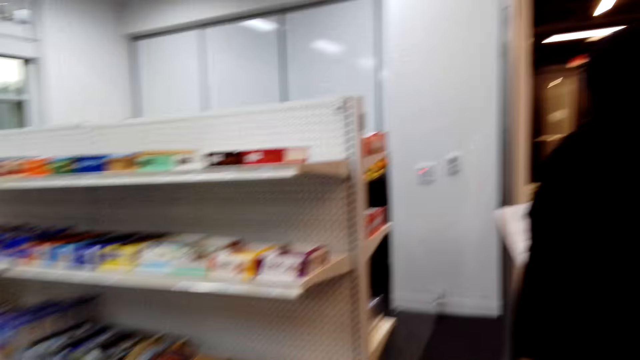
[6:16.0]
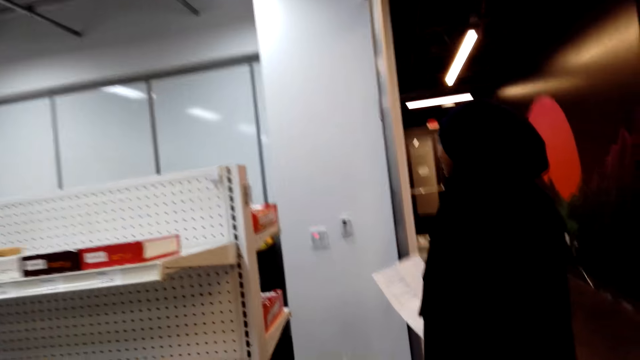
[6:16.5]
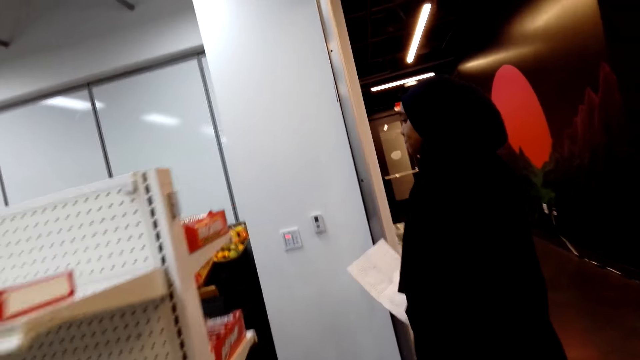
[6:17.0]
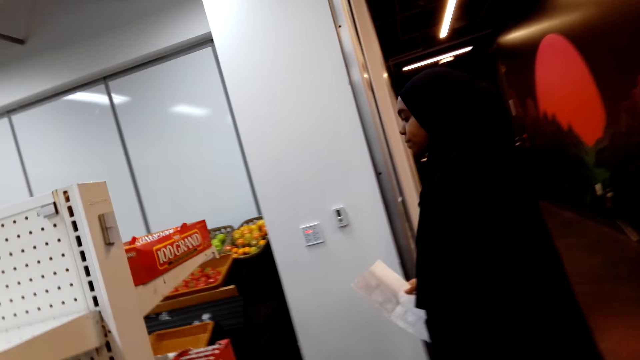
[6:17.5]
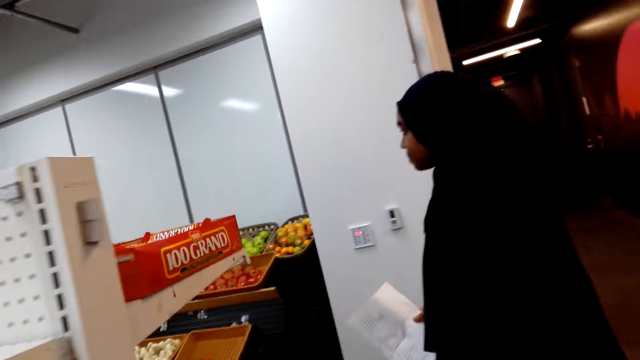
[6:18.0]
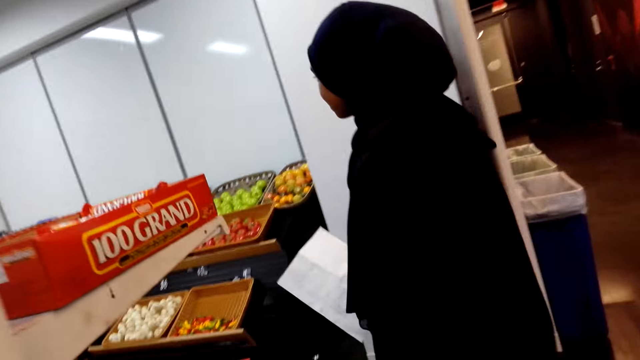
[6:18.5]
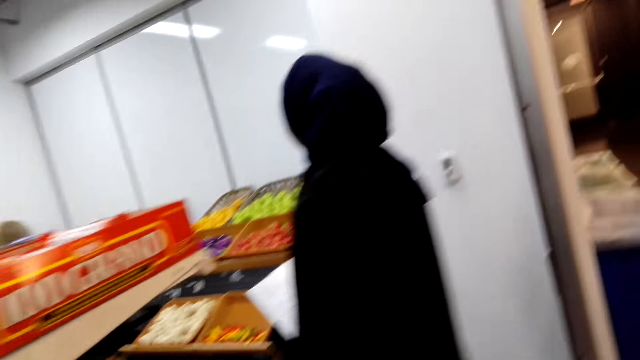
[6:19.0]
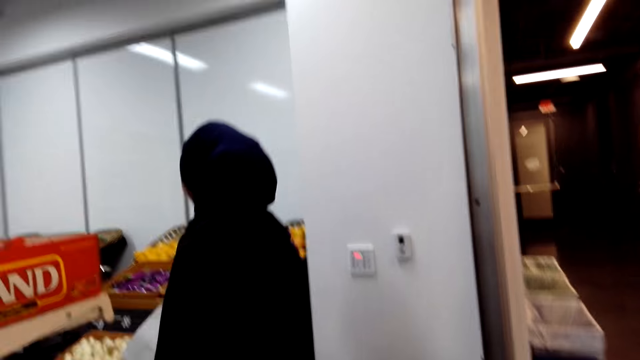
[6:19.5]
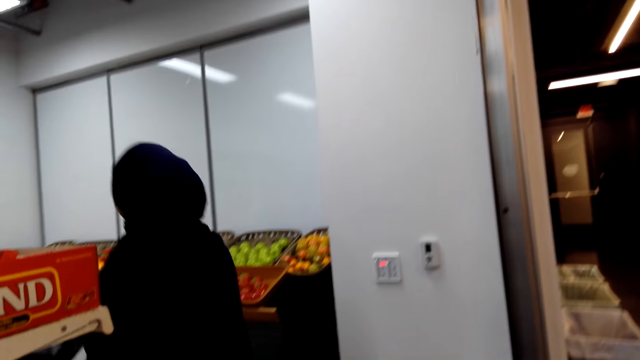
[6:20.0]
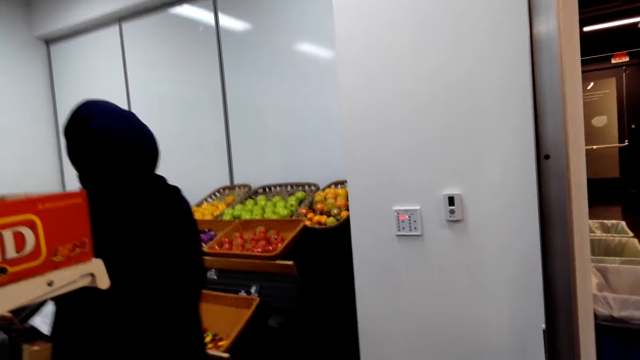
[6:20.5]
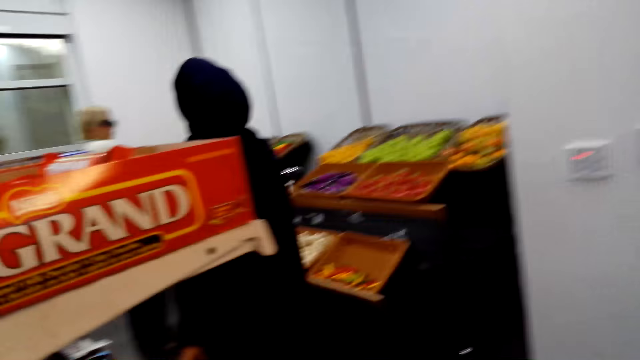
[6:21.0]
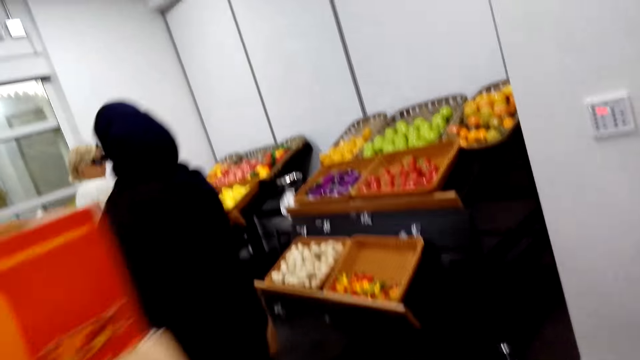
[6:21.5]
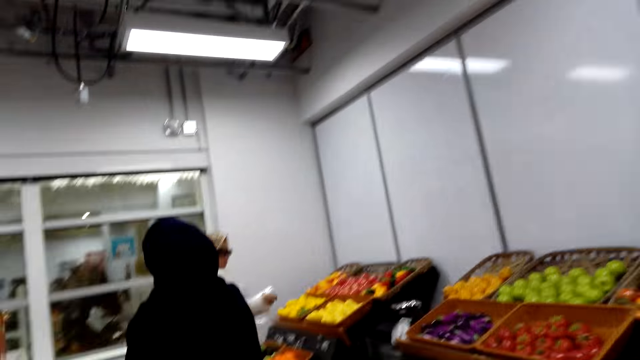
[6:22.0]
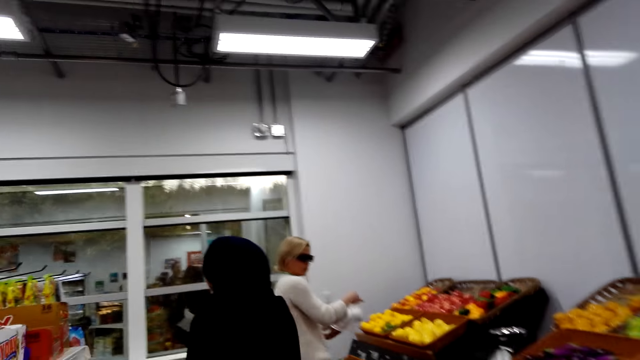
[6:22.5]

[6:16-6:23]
A person walks around the supermarket.

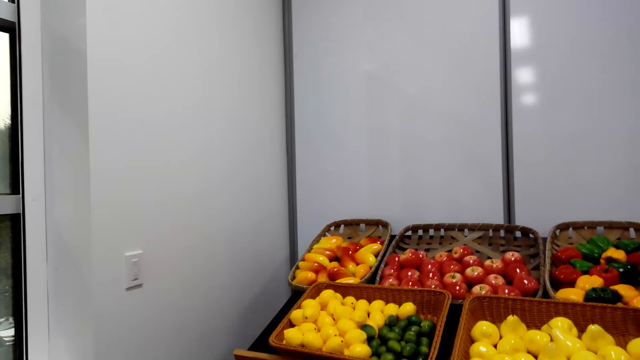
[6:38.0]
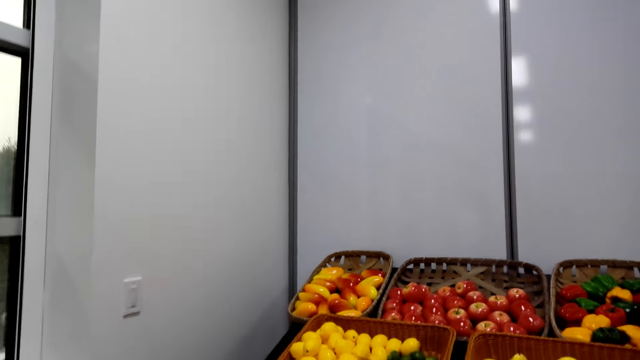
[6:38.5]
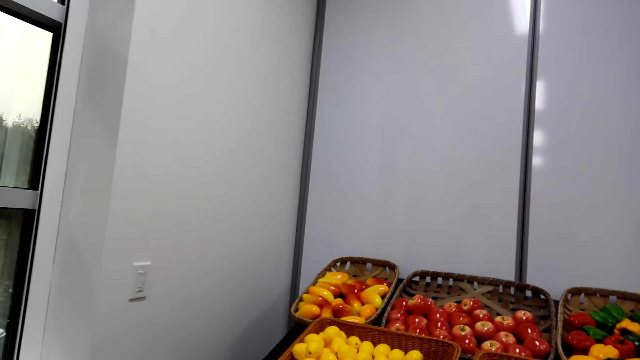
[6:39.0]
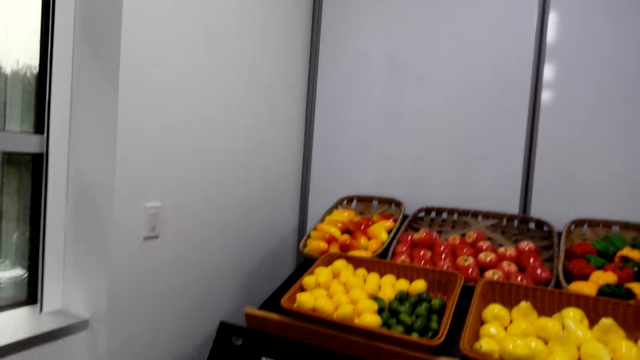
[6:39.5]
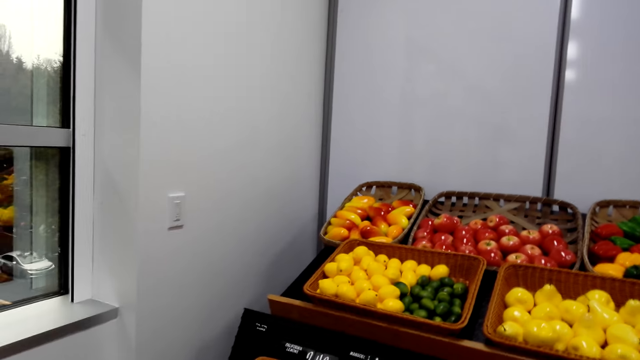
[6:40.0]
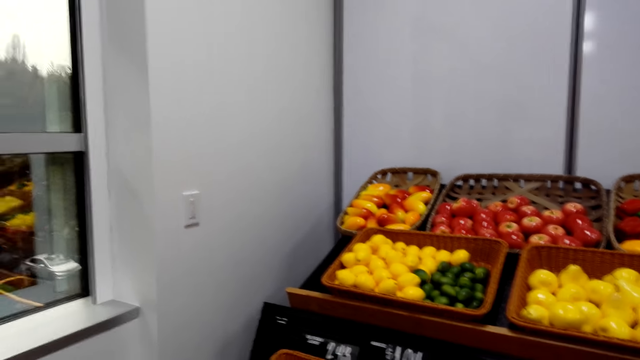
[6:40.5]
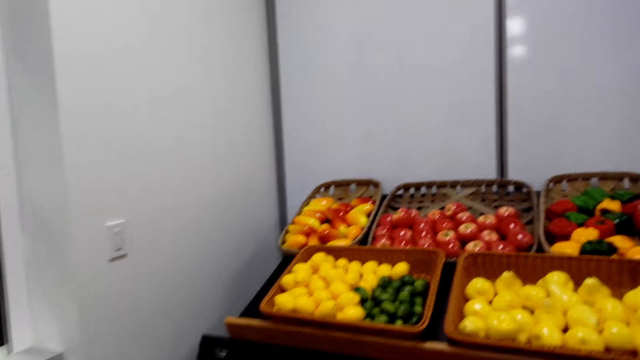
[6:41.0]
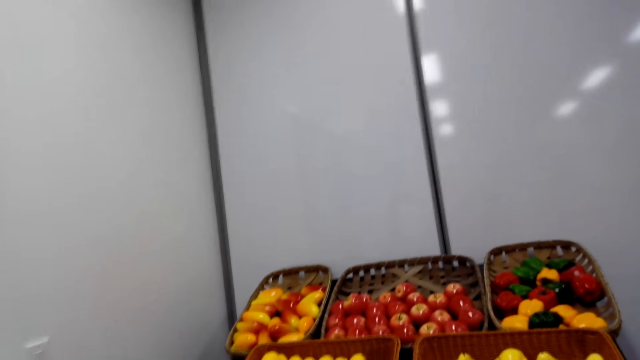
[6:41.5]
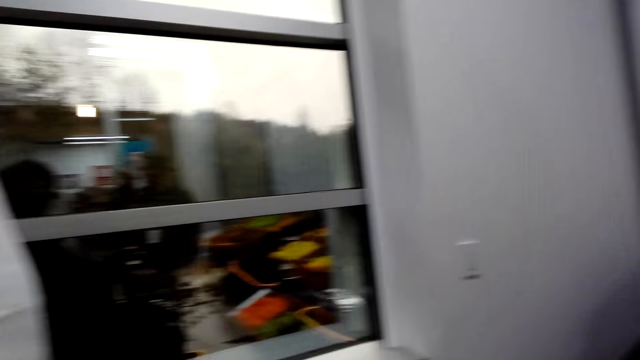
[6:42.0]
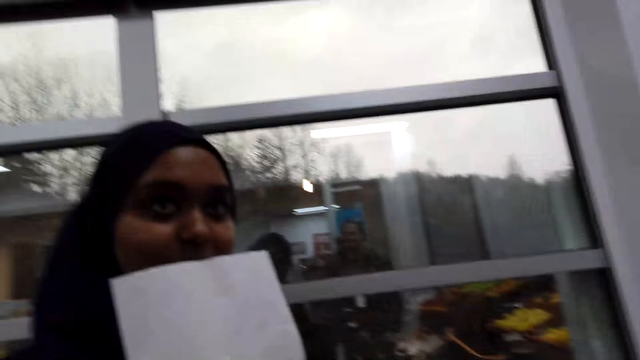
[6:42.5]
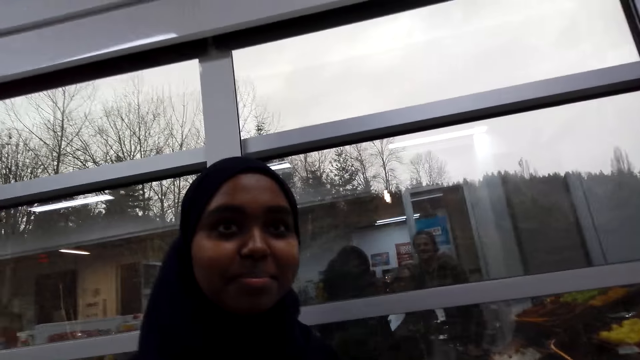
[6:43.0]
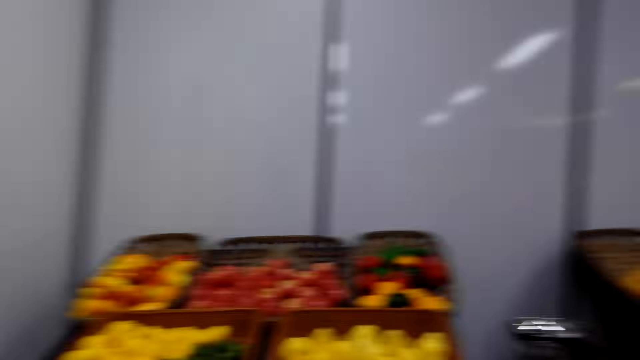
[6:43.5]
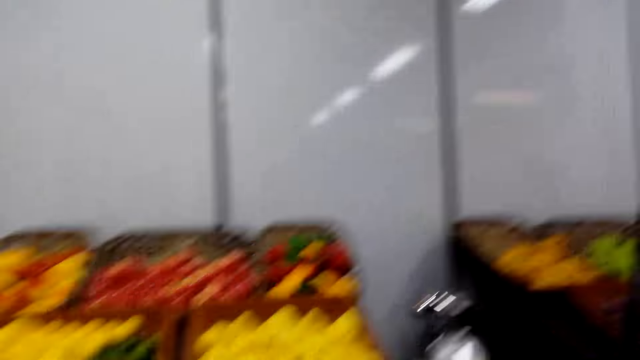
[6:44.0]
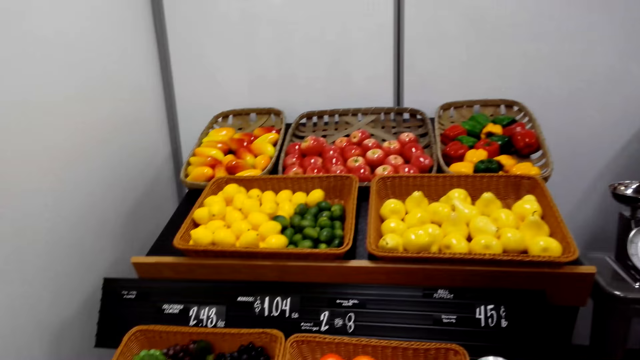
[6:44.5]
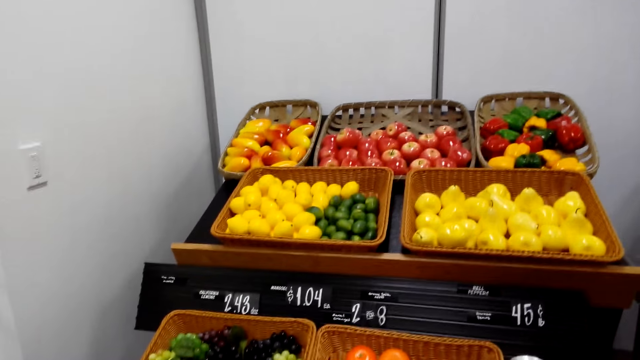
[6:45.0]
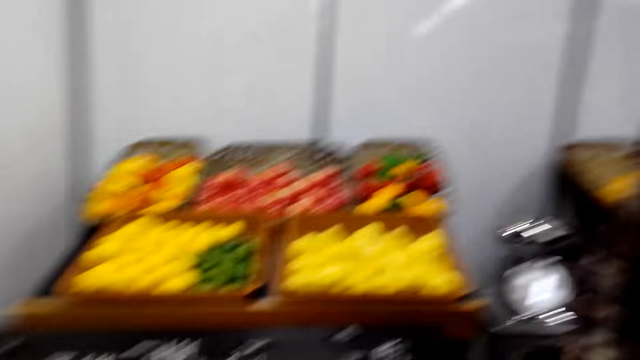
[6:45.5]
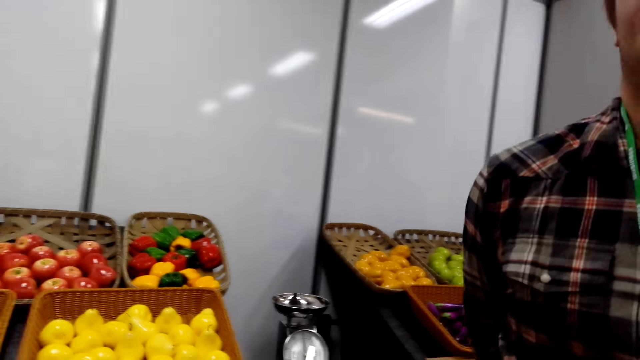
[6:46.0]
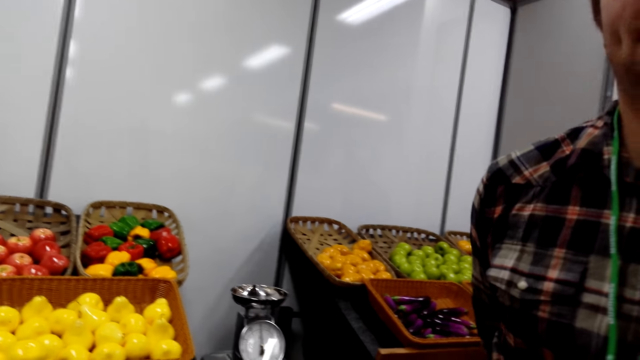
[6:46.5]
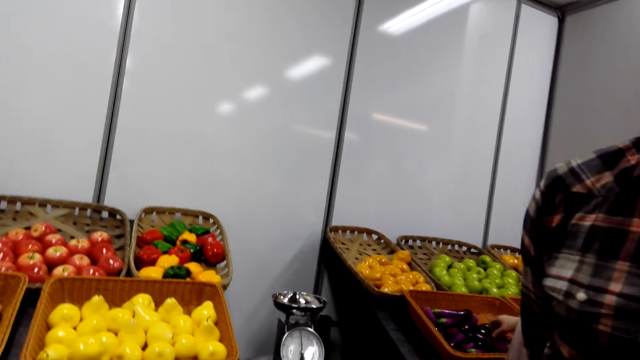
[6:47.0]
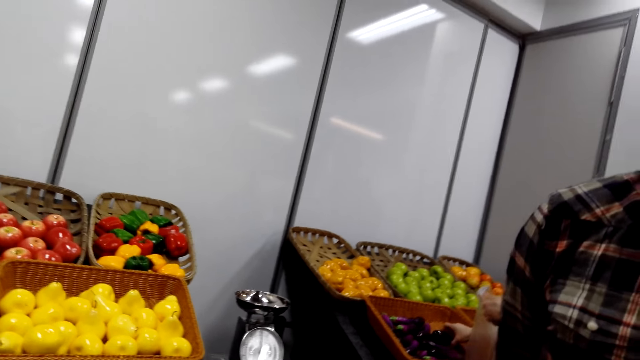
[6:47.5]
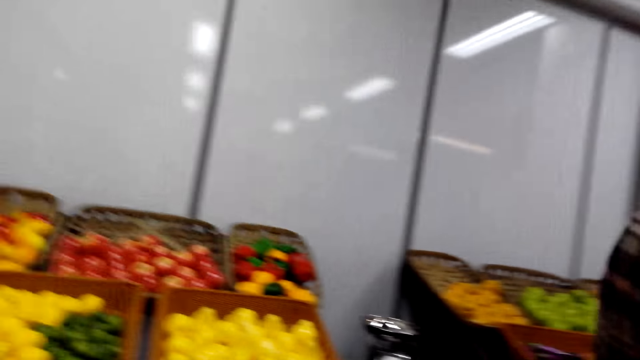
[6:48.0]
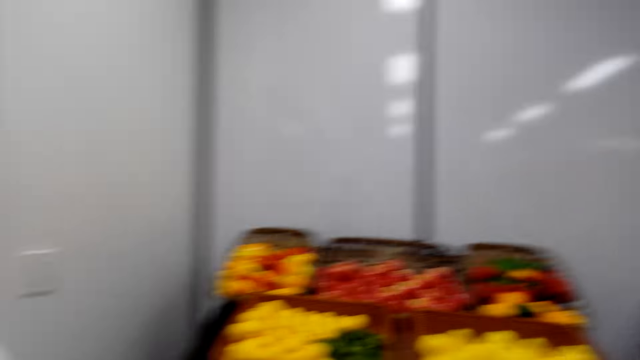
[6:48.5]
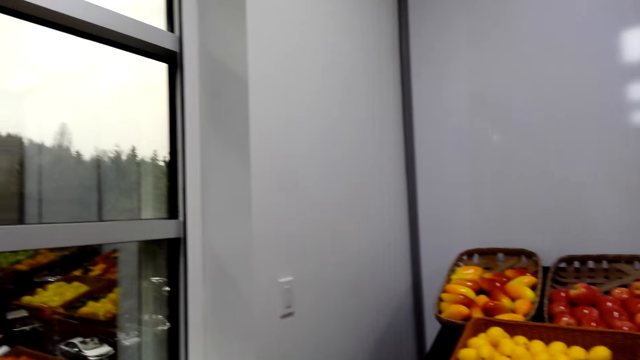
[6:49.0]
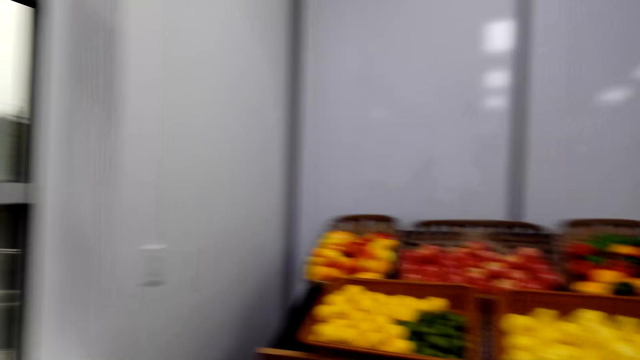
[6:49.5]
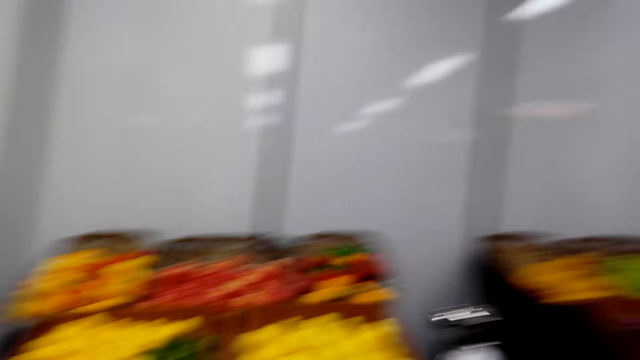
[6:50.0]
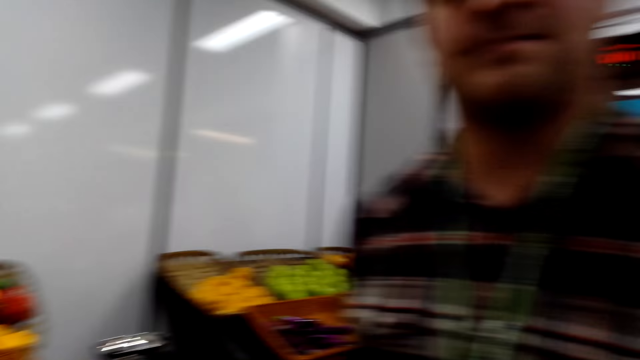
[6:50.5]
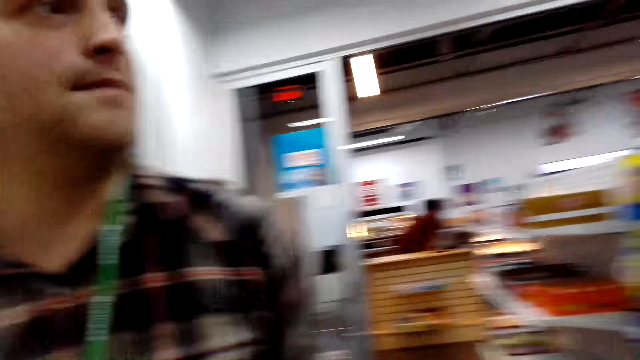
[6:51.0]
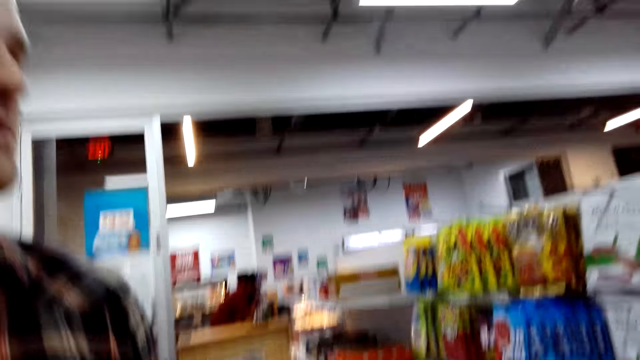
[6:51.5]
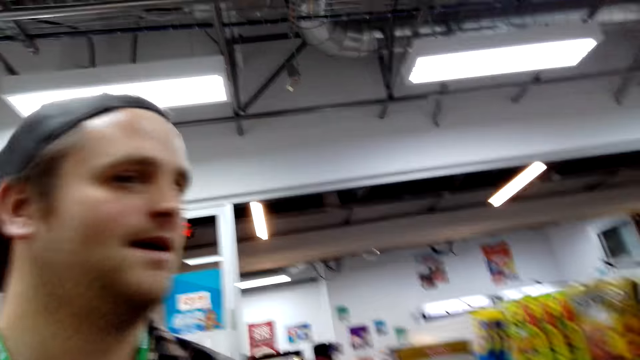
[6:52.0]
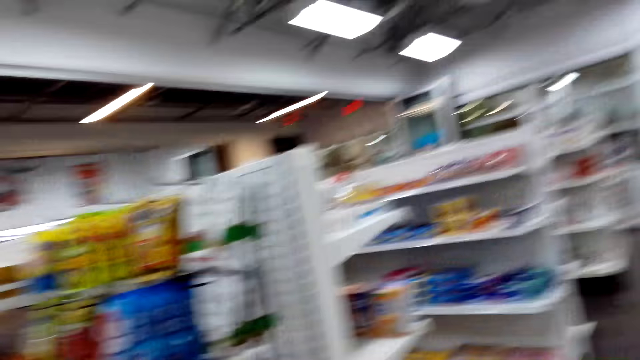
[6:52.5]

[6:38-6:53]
The camera wearer looks at the vegetable.
